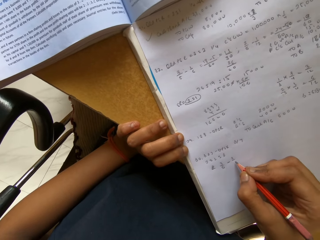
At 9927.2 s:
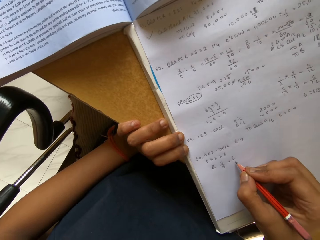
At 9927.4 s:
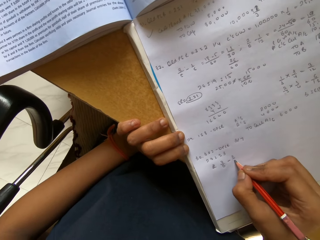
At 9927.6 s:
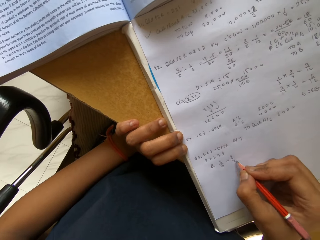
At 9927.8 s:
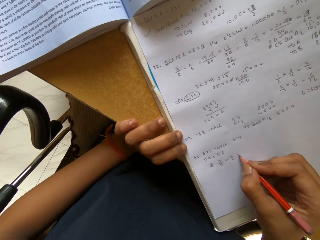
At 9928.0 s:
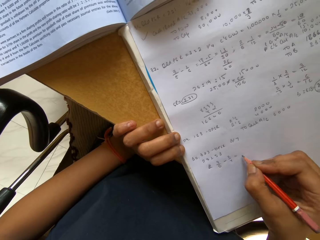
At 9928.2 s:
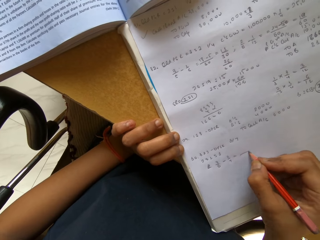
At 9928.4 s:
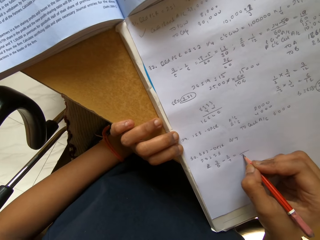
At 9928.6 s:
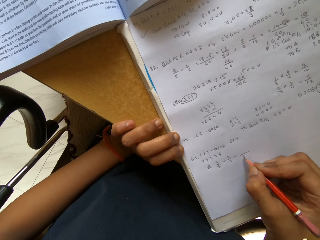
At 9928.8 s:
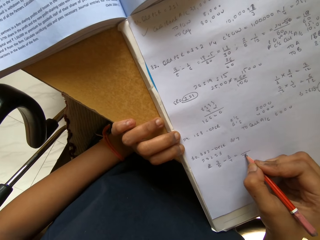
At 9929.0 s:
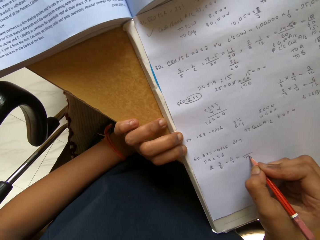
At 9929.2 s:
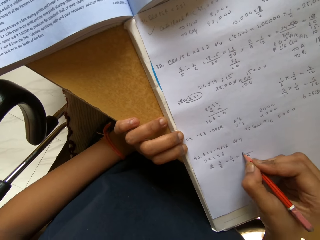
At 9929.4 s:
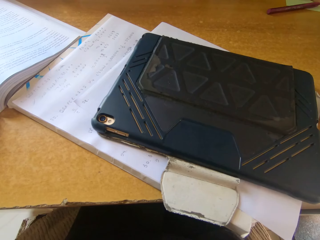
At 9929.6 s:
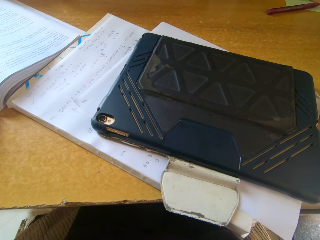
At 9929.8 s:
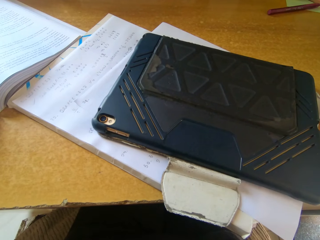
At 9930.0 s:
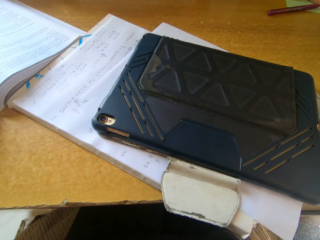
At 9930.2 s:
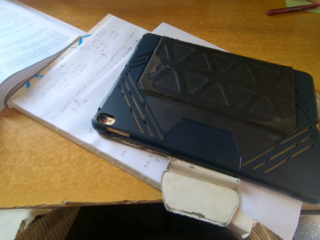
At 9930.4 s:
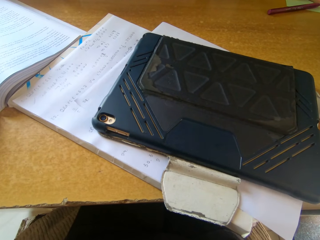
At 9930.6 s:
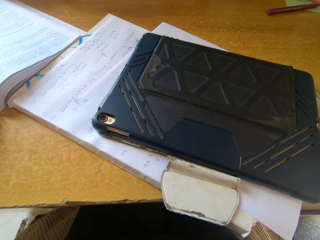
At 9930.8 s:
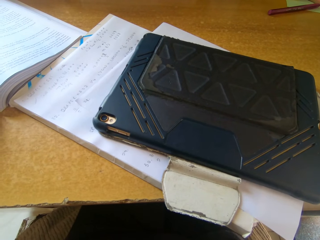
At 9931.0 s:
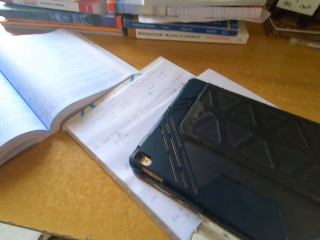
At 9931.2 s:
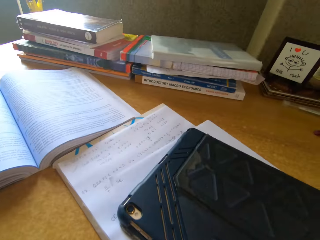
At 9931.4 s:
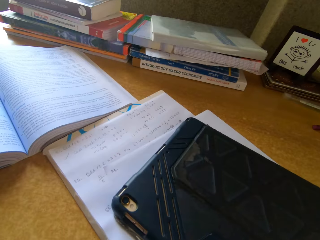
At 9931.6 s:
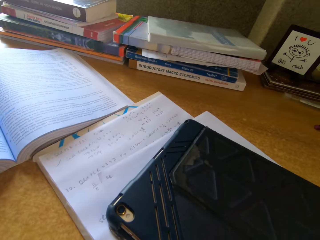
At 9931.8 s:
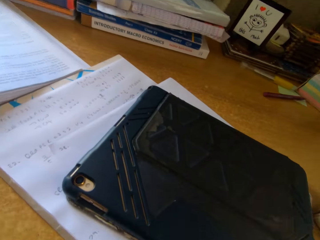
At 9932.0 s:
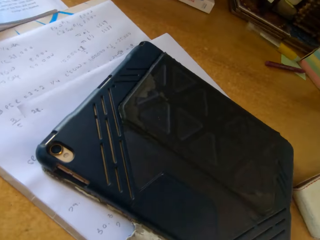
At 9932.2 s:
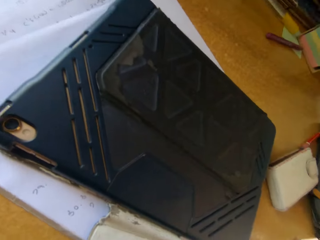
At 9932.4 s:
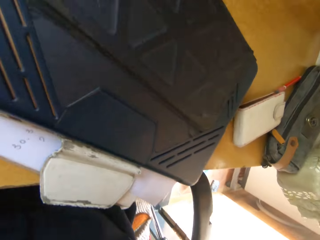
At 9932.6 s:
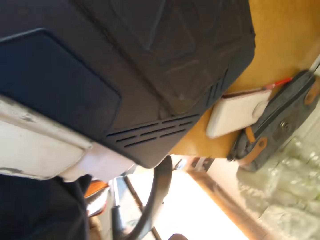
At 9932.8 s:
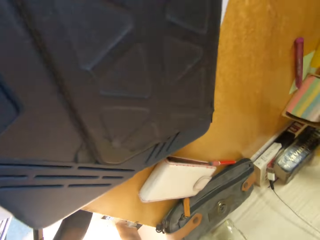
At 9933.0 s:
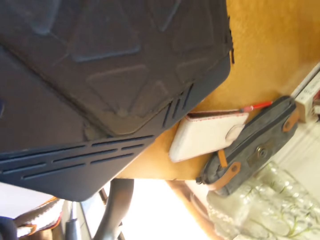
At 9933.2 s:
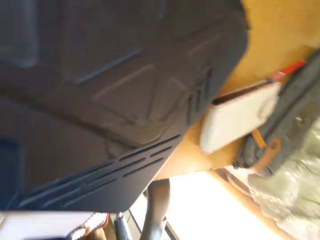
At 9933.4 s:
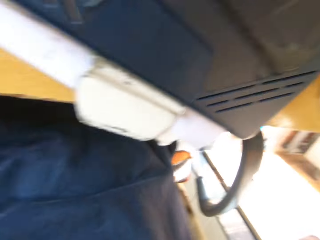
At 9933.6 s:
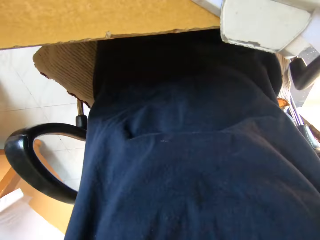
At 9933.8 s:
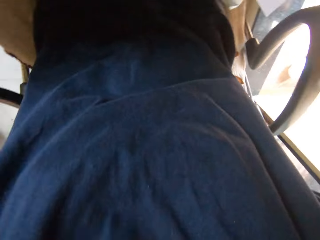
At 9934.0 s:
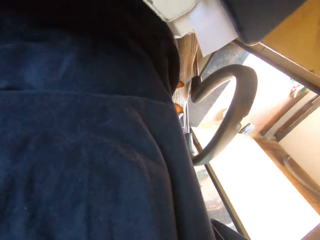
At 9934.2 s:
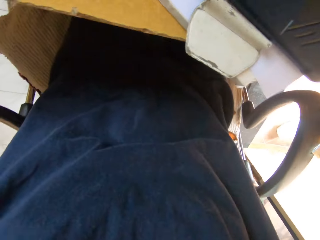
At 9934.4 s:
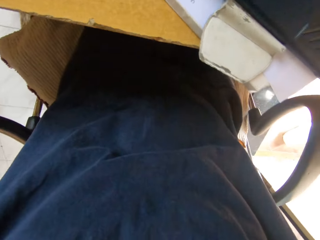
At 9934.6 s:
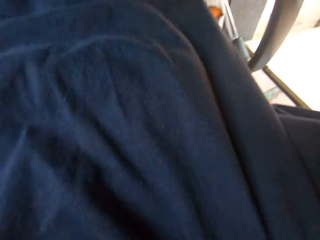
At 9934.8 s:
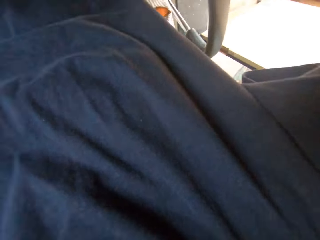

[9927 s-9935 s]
The camera wearer writes on a book with a pencil. They adjust the camera.

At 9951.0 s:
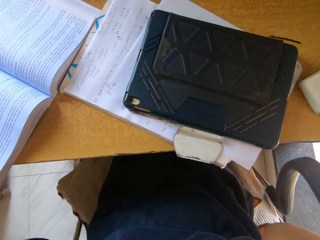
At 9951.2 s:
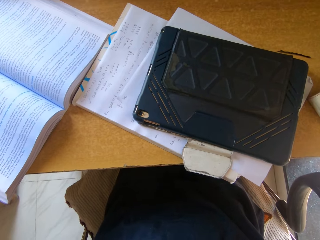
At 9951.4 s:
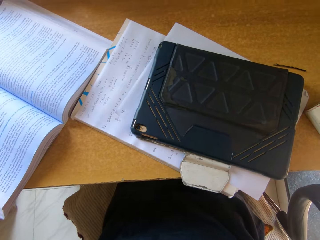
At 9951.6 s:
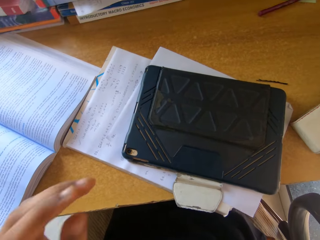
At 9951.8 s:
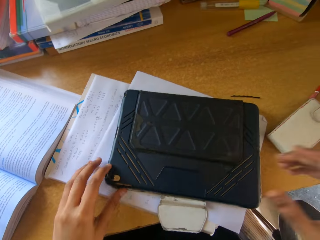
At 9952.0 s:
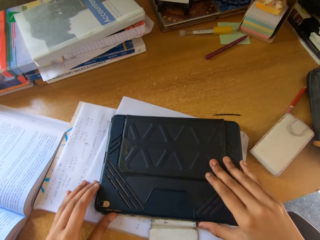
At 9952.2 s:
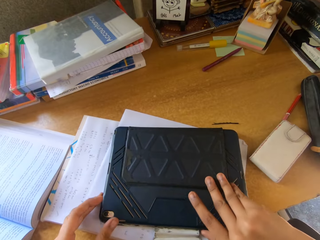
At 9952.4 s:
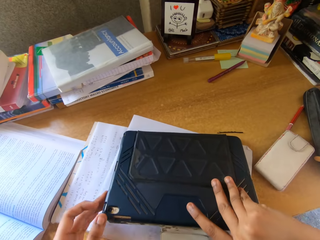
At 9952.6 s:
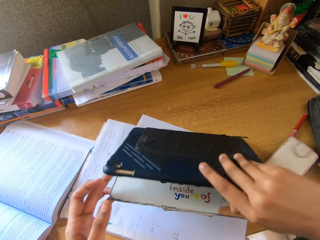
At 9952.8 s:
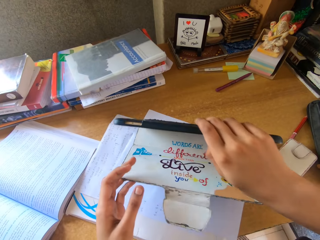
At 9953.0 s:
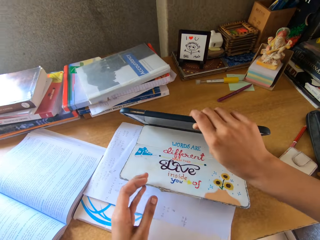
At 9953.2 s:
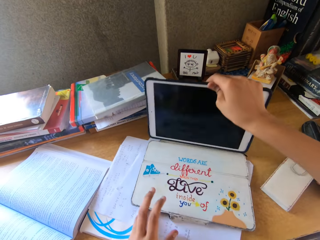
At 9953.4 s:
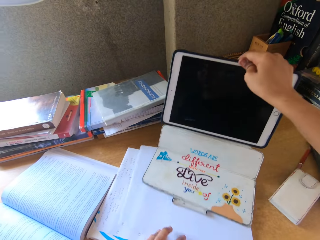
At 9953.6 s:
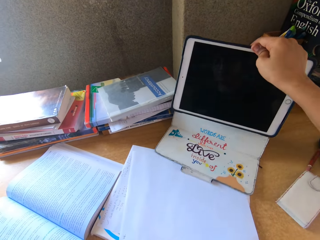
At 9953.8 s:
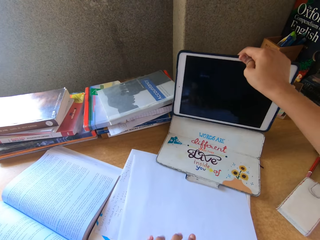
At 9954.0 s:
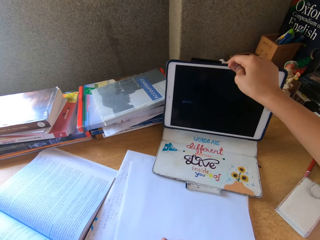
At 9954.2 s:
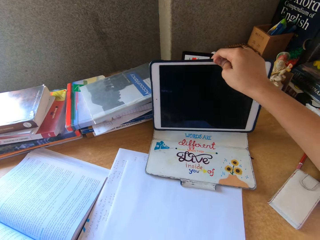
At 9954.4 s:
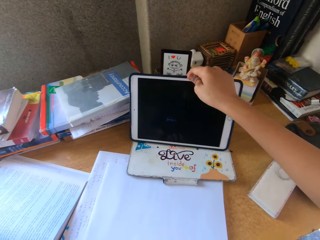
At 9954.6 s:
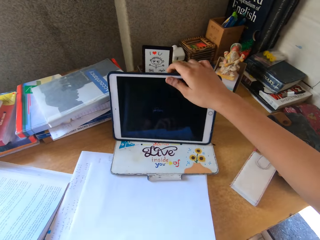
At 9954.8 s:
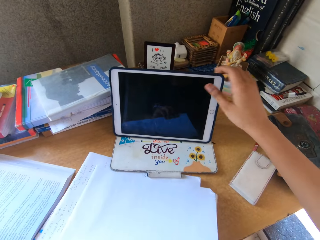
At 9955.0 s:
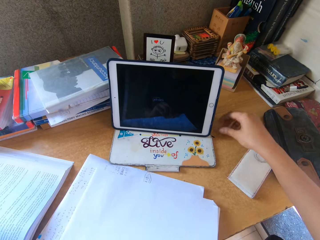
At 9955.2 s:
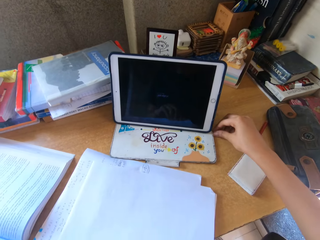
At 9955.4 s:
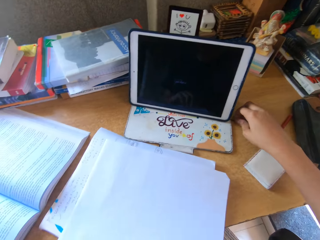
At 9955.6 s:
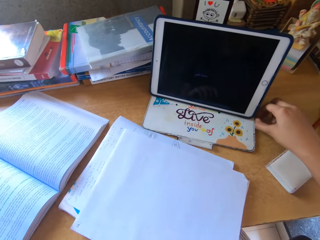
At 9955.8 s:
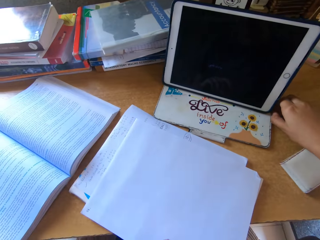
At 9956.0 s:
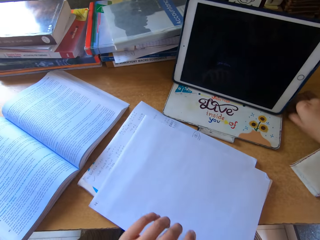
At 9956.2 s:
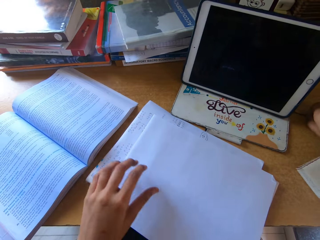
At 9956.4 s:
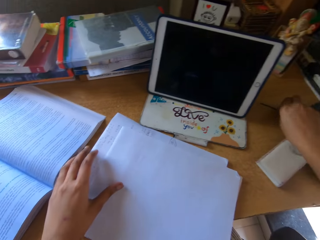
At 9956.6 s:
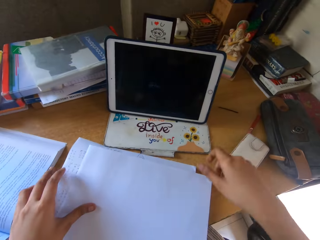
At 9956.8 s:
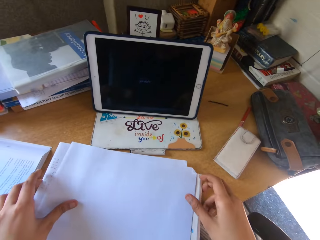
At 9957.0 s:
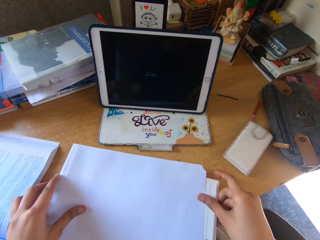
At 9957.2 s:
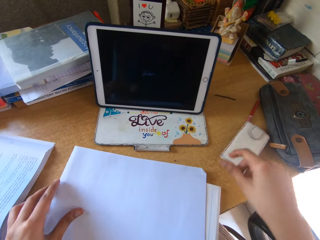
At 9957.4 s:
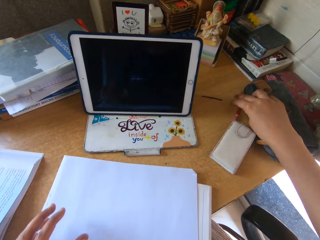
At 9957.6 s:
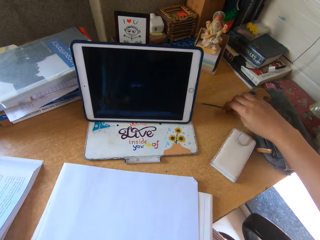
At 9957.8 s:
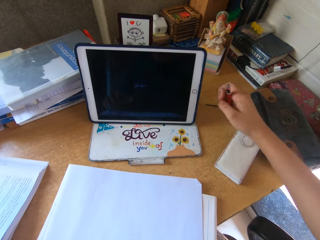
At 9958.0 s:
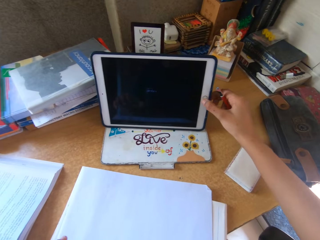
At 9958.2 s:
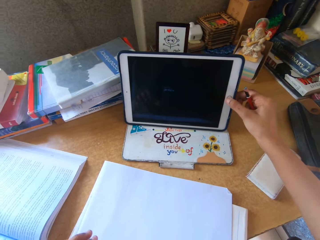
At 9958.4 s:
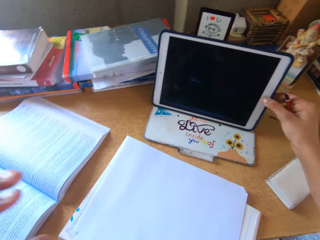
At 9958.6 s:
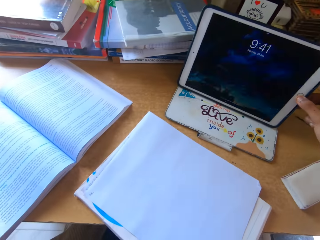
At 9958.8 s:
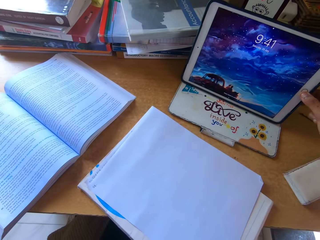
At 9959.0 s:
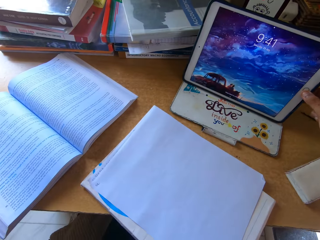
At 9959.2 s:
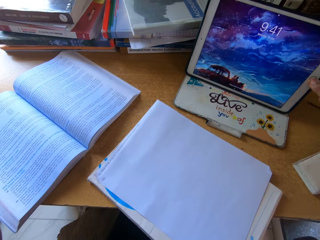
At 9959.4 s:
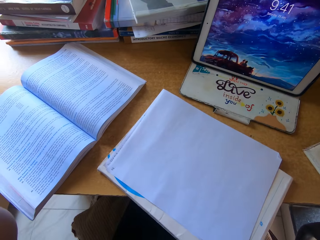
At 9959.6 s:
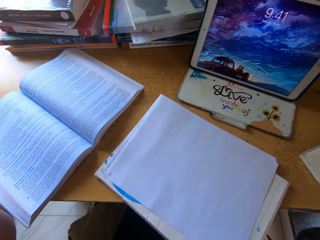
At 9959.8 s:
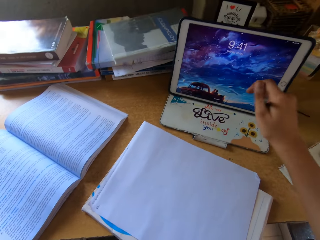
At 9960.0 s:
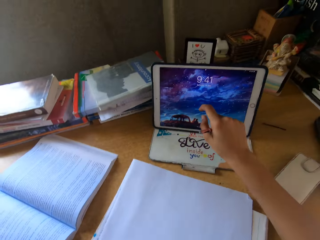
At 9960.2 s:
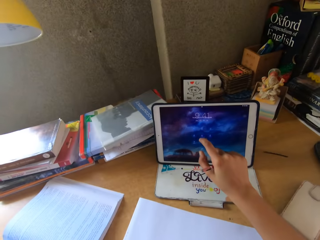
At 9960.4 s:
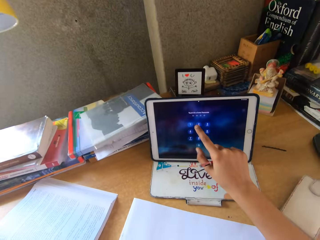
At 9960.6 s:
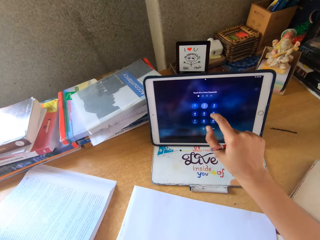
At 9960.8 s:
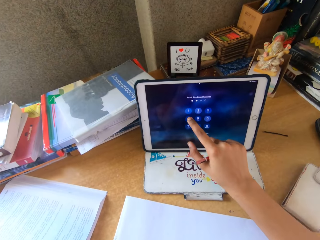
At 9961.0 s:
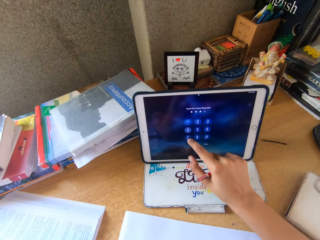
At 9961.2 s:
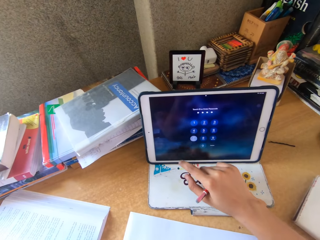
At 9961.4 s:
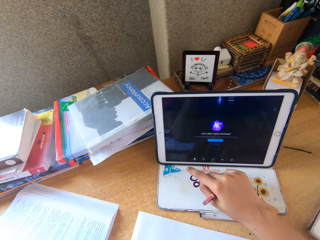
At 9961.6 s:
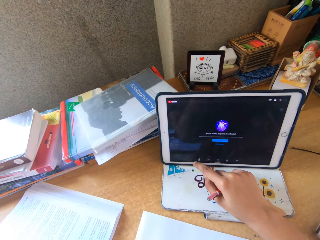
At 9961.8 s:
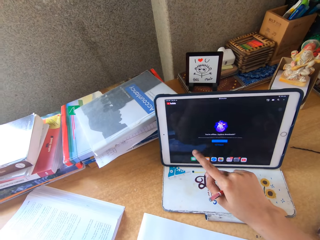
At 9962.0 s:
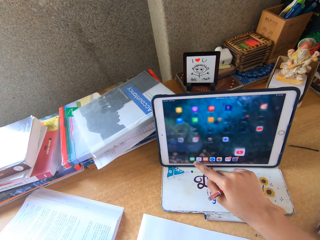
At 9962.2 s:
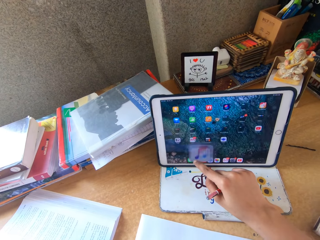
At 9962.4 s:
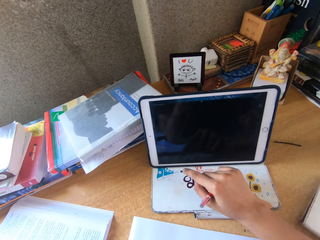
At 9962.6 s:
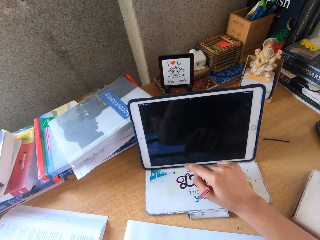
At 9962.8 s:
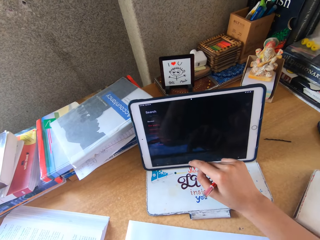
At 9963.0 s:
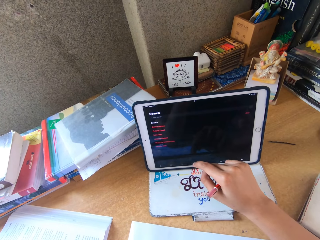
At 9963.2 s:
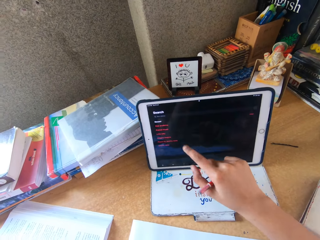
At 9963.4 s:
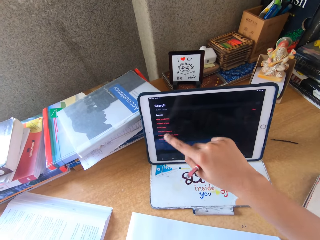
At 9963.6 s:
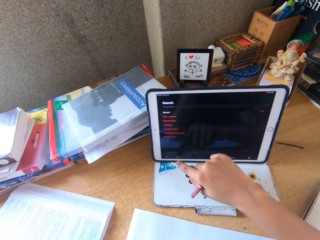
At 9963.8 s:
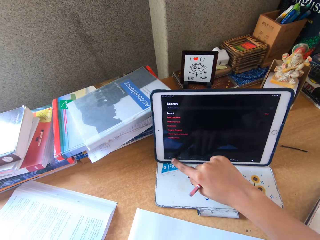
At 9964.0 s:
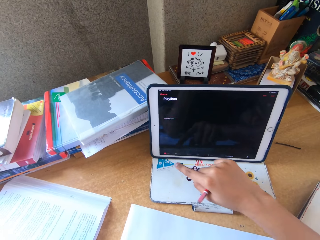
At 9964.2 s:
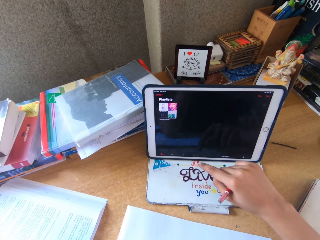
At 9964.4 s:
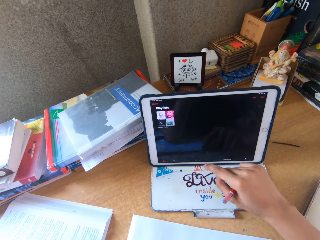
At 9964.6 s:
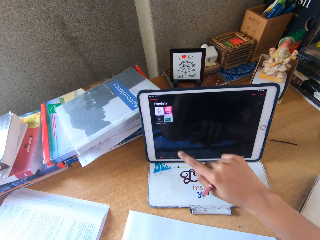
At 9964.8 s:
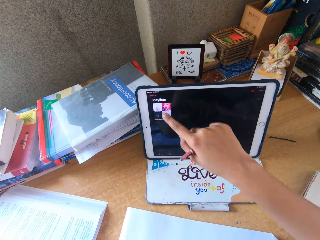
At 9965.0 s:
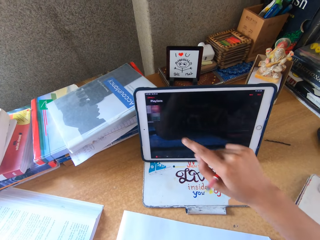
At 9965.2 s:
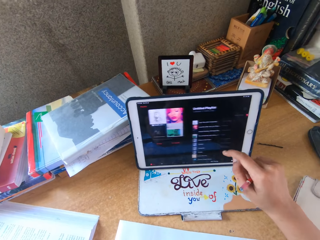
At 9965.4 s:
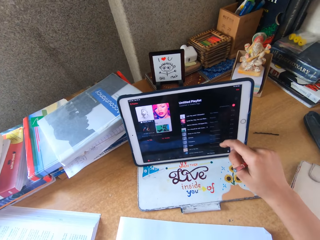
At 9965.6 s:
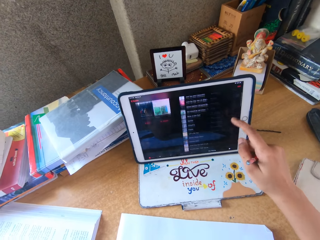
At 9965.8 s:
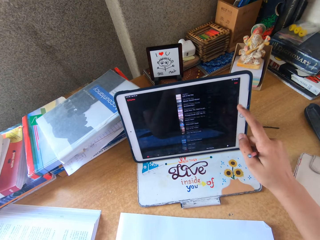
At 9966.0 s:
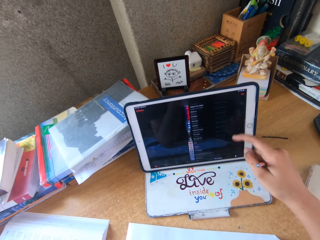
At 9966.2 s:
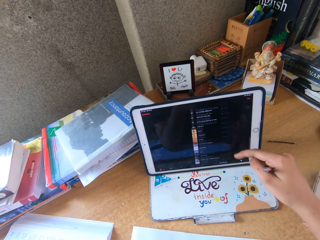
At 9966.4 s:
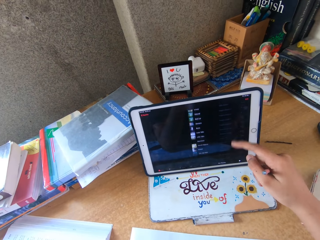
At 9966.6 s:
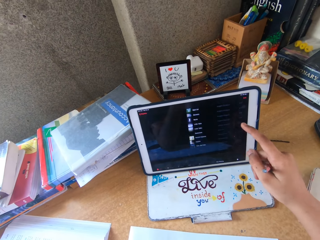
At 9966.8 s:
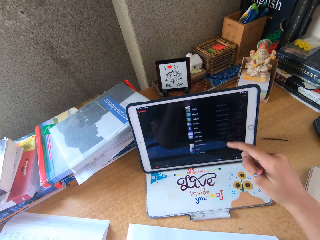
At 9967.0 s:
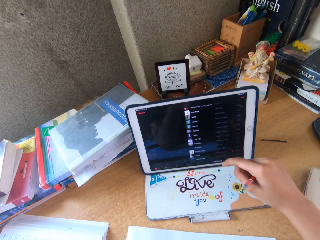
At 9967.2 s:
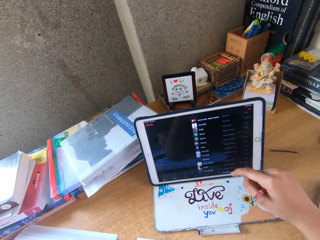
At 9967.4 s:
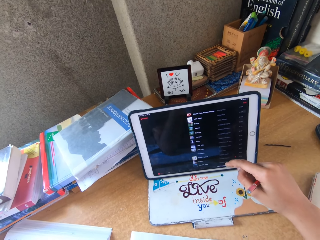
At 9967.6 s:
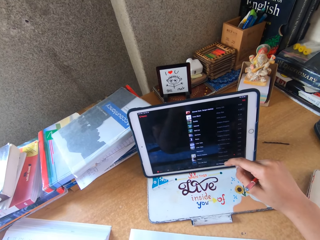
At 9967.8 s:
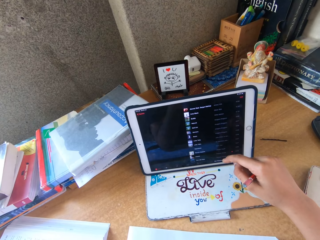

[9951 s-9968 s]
The camera wearer holds a tablet. They open a case of the tablet. They set the tablet in a right position. They put the tablet on the table. They pull something. They pick up a pencil. They put it on the tablet. They press the tablet. They scroll the tablet screen. They unlock the tablet. They touch the tablet.
